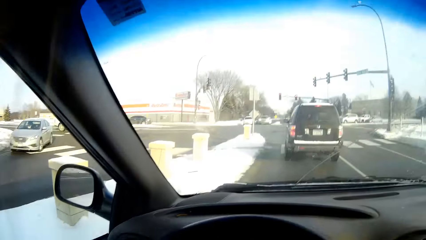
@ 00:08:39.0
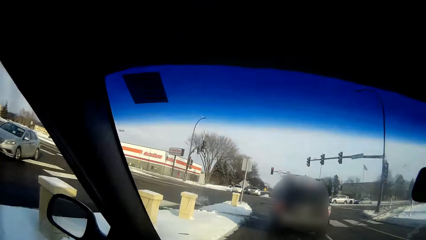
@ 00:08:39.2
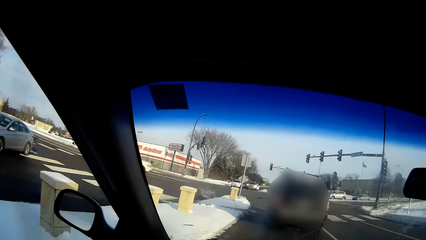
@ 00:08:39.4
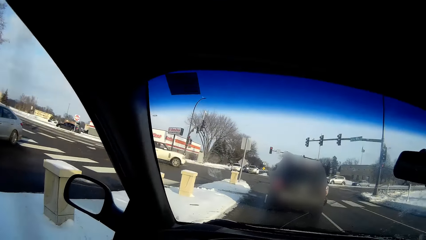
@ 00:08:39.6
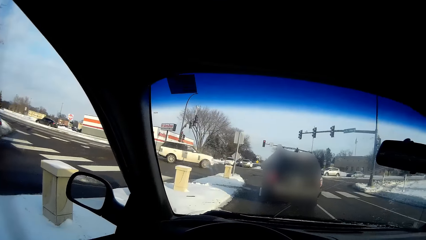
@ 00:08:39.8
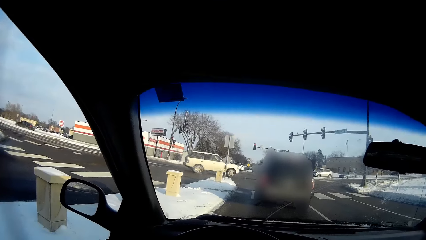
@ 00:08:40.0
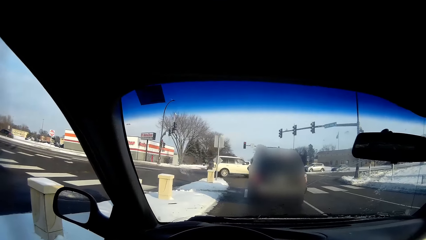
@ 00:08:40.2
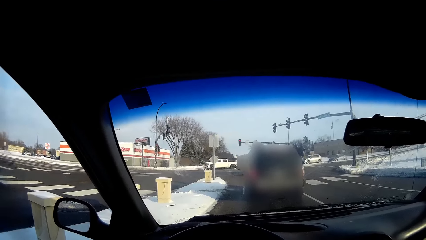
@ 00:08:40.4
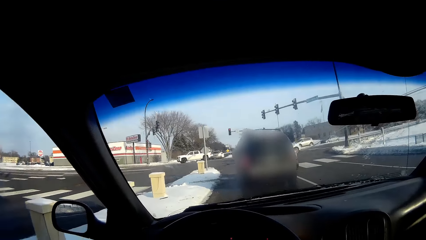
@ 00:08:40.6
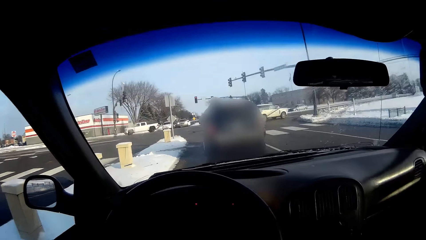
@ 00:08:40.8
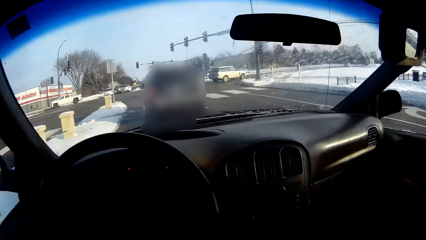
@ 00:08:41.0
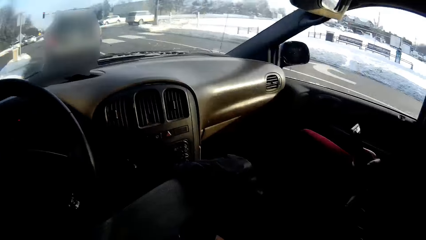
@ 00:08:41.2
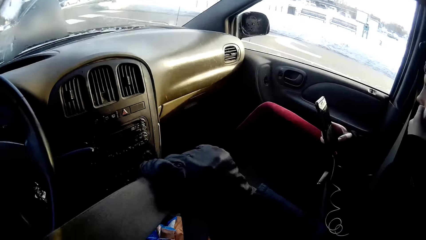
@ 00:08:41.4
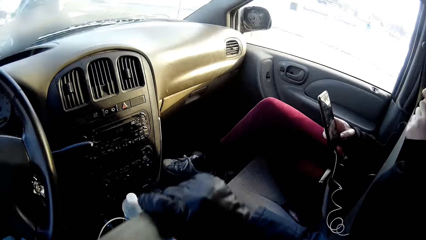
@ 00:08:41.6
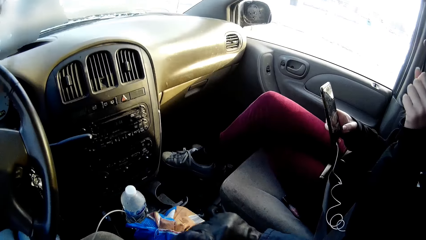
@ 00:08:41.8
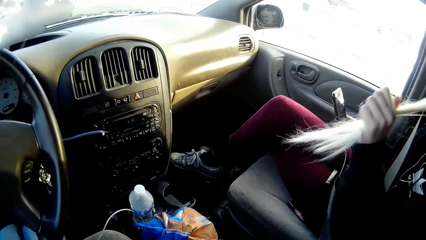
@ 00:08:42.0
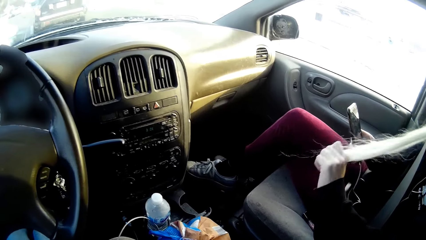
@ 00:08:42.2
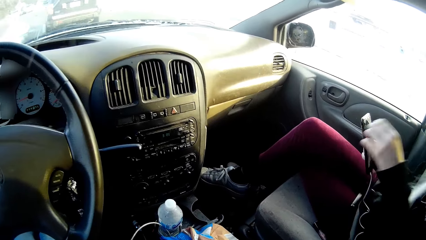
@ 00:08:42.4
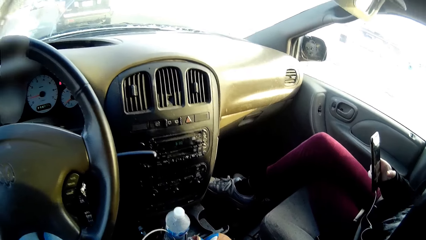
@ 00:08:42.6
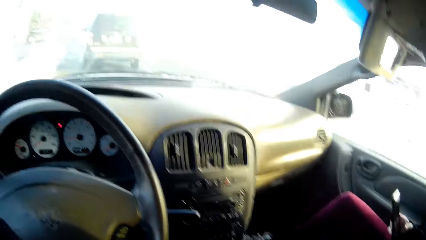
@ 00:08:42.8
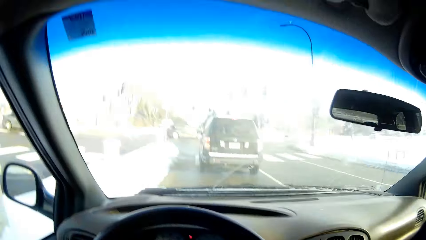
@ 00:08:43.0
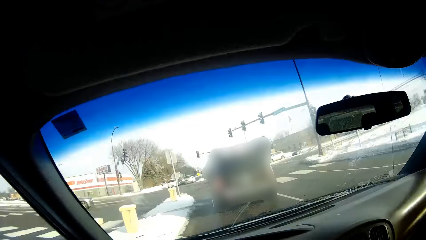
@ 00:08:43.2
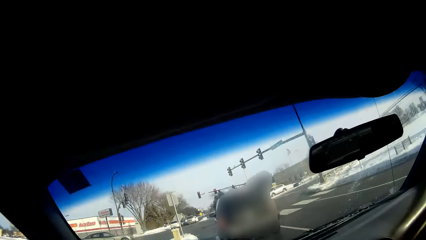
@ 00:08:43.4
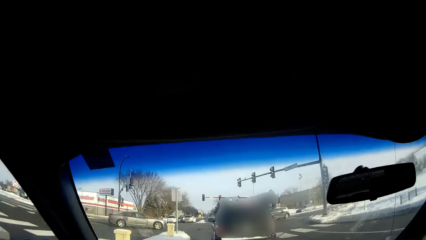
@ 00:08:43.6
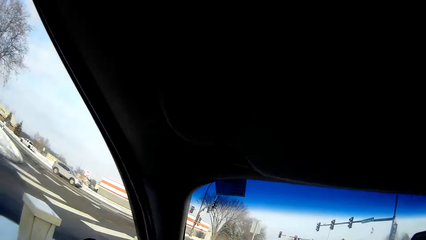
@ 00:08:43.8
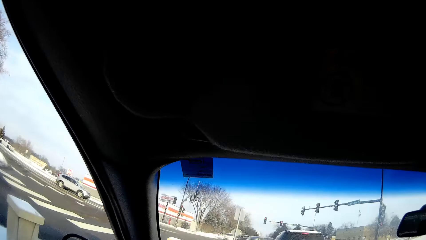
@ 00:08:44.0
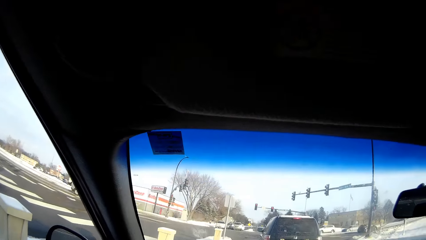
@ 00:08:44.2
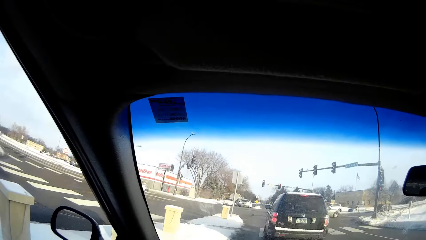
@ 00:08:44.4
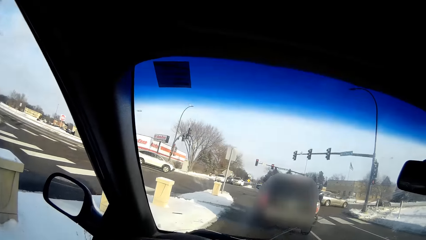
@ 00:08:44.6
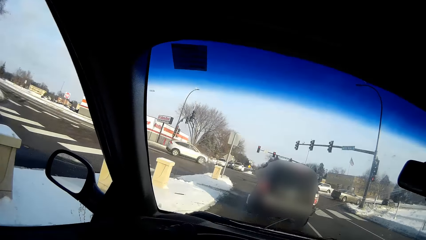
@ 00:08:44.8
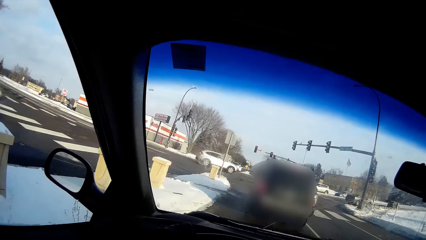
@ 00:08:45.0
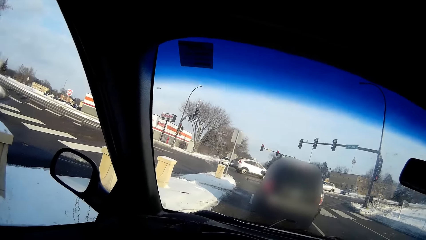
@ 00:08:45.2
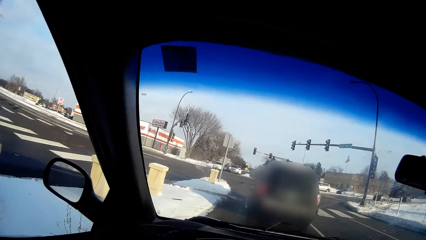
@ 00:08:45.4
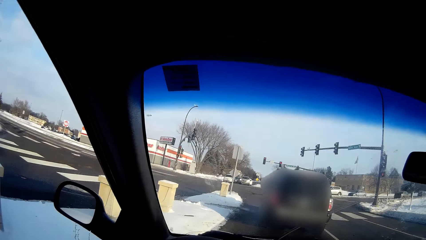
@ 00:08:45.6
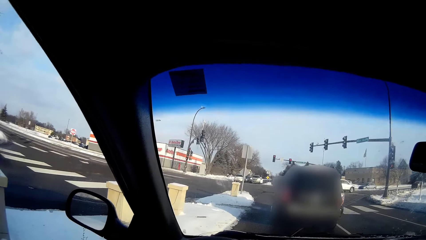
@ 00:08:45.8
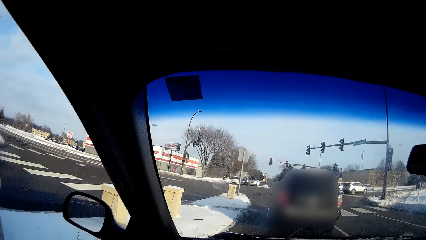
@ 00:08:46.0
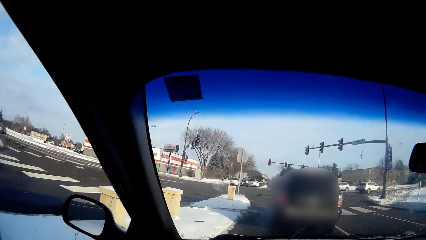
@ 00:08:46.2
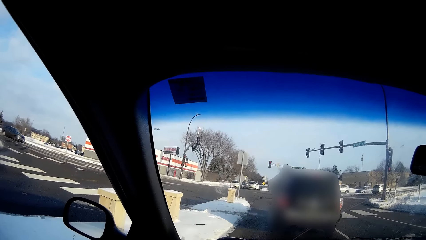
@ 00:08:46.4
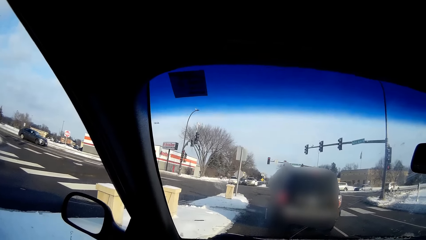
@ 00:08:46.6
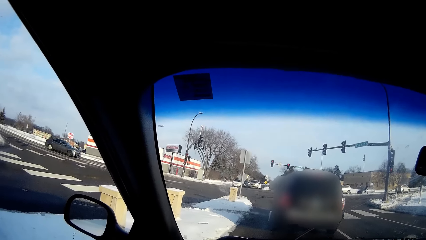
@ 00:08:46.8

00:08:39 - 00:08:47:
The camera wearer holds a seat belt in her right hand. The woman touches her hair with her right hand.

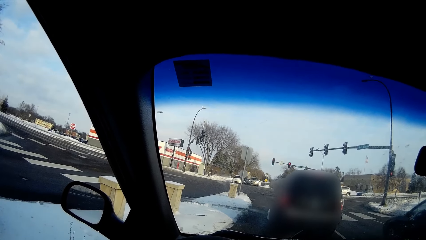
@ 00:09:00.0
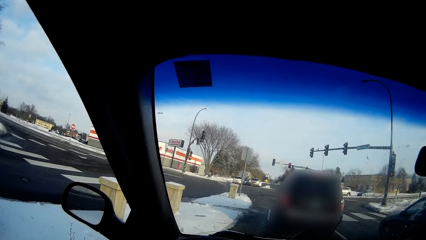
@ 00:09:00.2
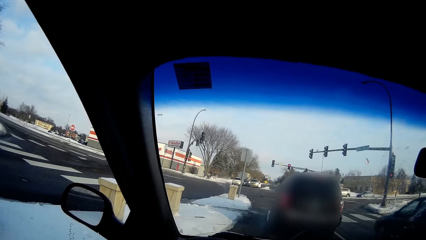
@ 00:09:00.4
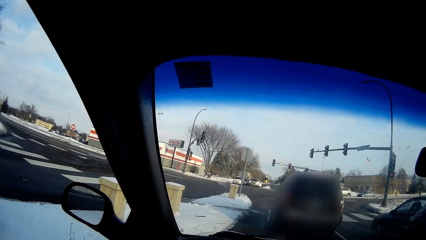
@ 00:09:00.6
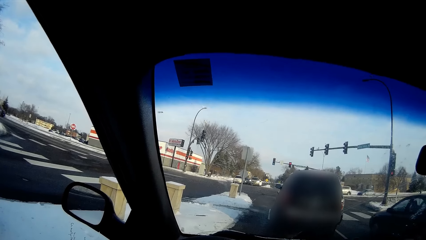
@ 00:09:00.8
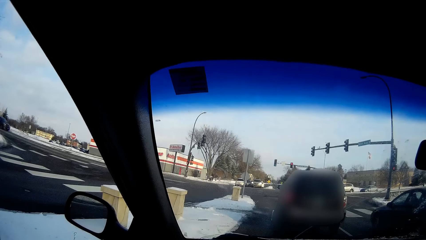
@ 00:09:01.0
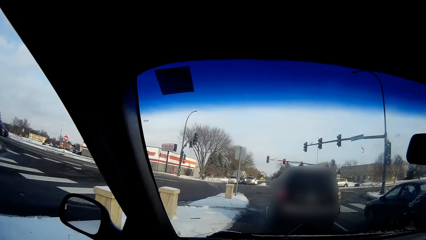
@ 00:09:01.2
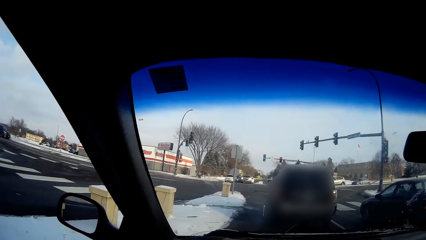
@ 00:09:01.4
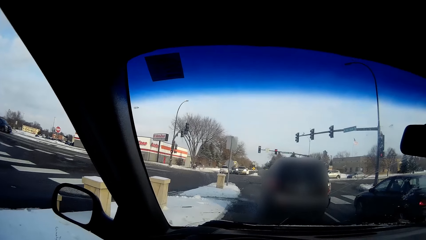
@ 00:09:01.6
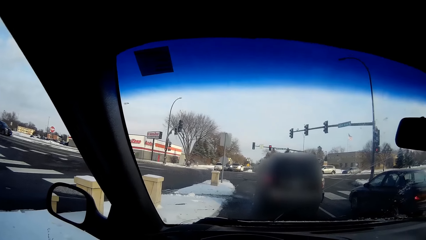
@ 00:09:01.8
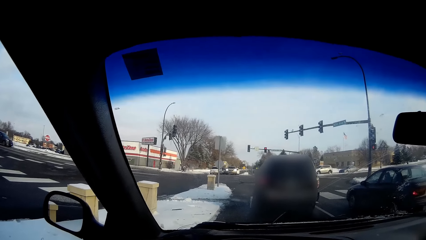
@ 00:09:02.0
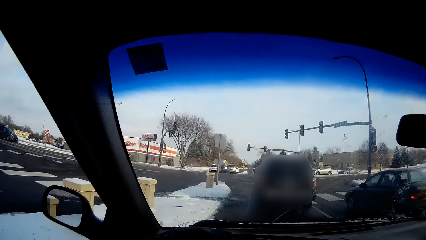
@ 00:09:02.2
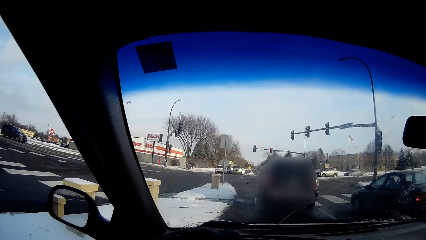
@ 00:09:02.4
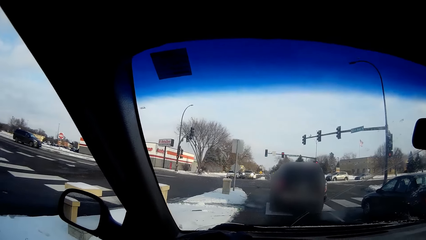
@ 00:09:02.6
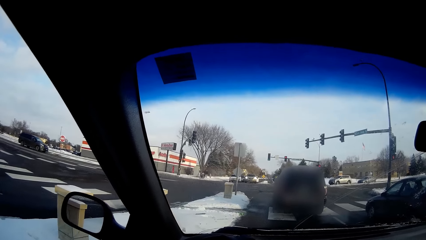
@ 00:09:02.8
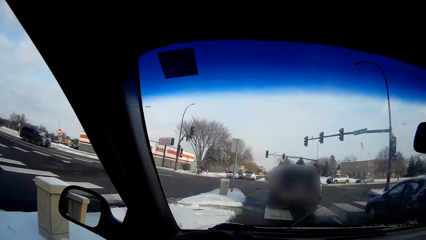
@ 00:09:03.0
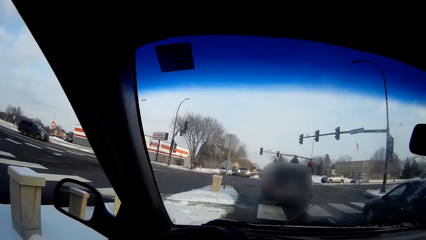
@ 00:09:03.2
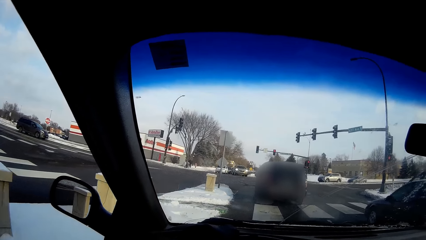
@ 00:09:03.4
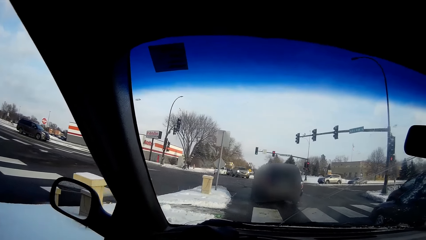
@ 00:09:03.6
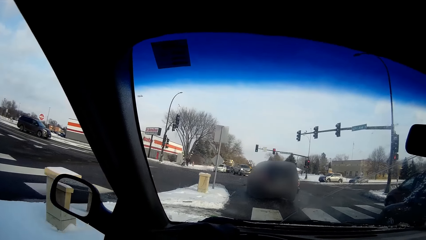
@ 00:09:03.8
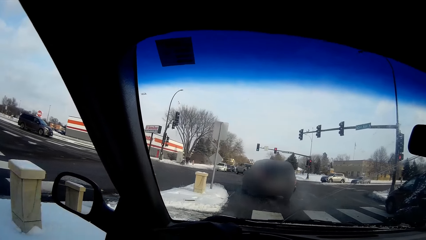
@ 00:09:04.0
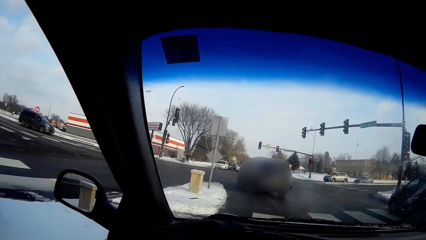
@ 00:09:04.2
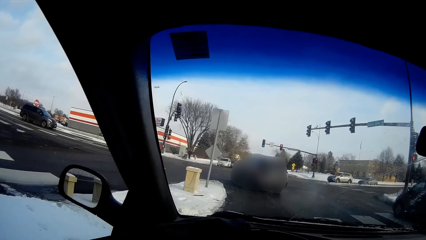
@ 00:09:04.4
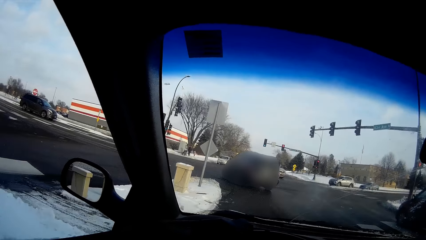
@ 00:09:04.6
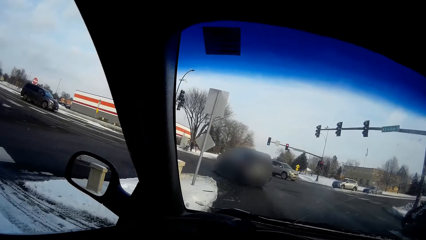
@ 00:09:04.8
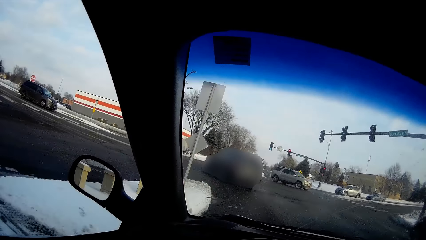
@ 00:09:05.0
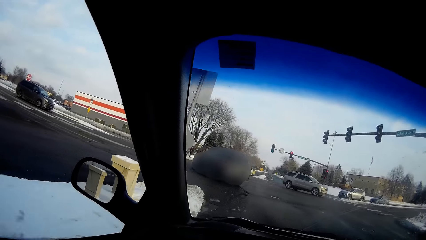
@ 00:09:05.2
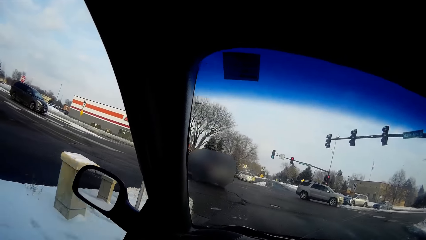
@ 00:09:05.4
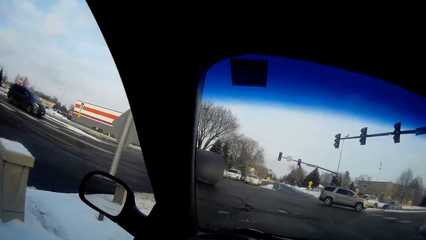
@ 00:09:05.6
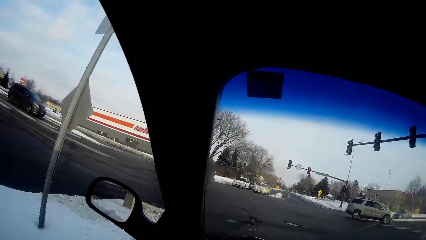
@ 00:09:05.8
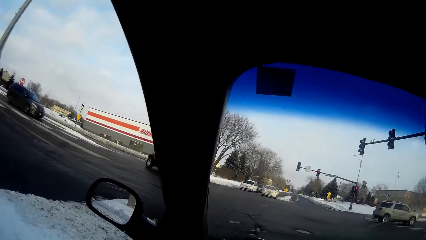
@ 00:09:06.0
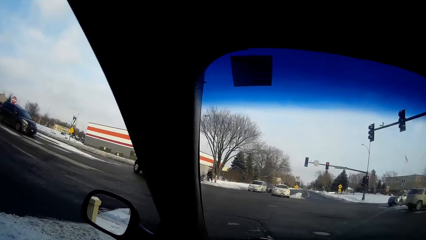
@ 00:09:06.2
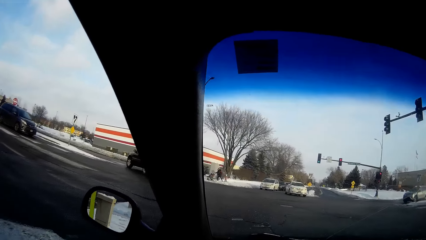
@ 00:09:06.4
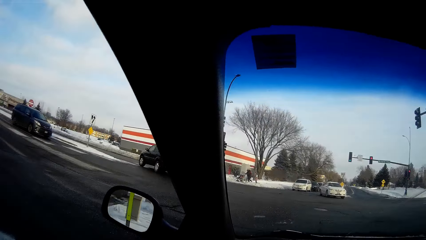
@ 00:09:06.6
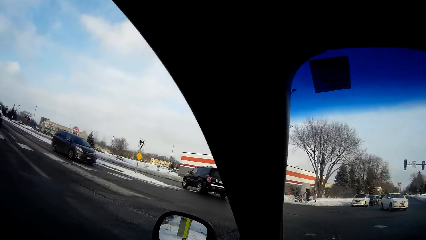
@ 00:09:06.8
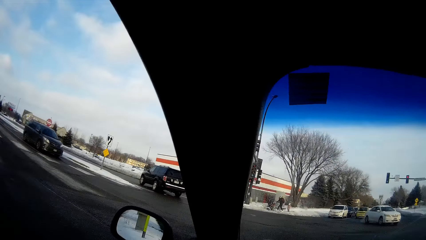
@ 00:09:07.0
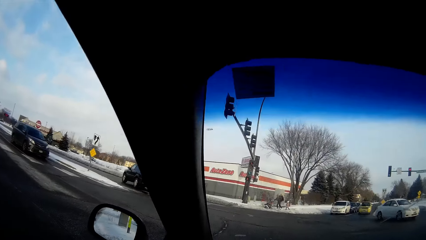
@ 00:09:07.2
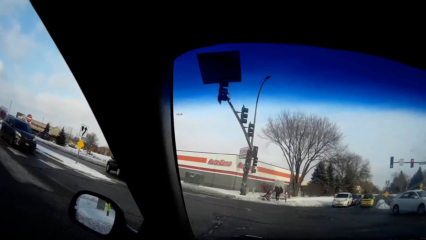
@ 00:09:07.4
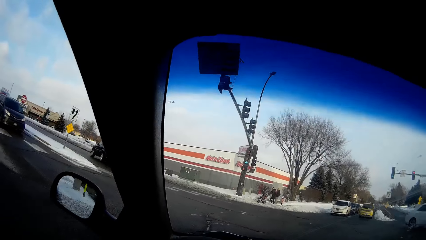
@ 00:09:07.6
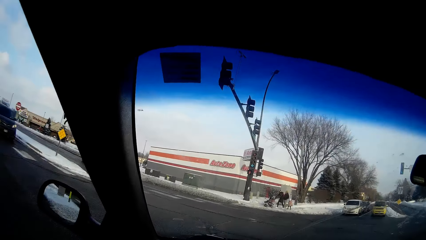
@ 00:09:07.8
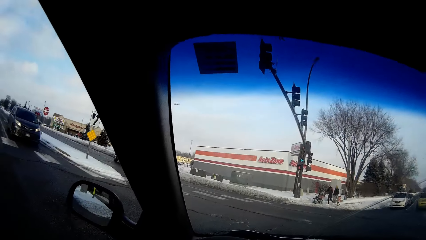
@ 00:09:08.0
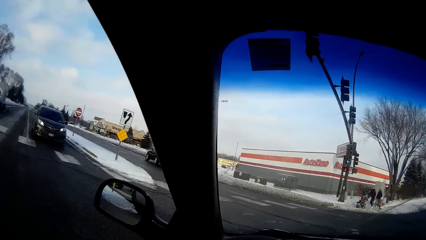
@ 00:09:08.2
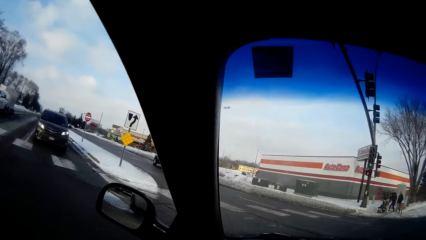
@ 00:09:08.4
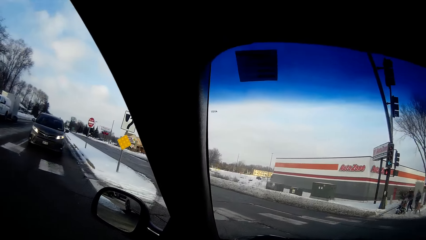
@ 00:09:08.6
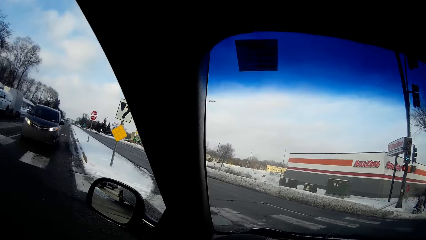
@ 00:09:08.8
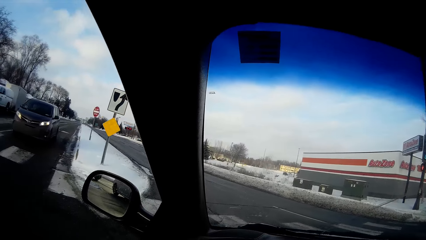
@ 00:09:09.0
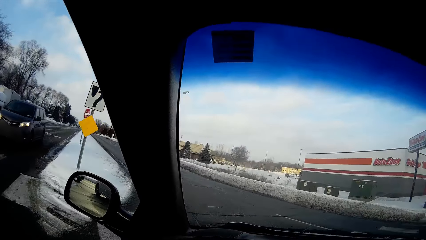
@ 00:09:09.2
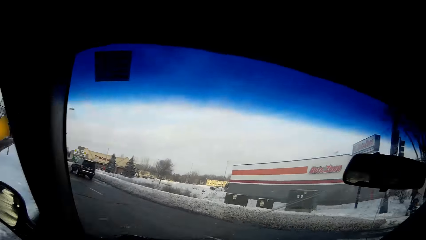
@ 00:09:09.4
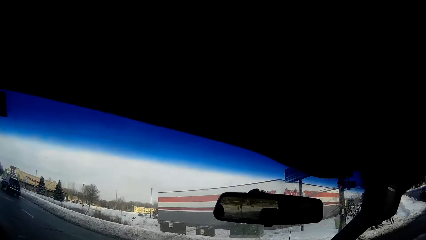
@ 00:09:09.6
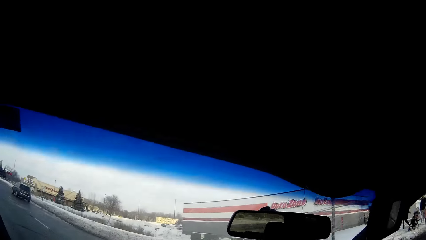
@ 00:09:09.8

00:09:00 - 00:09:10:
The camera wearer drives the car. They make a left turn.
